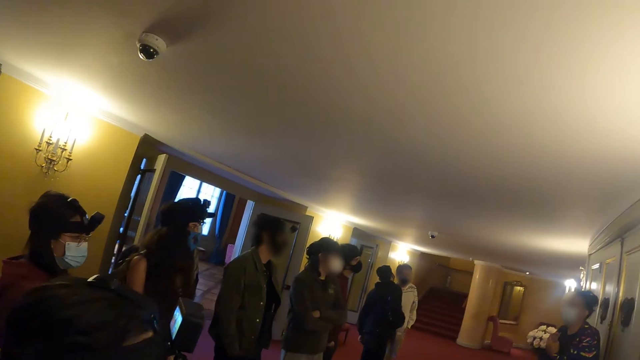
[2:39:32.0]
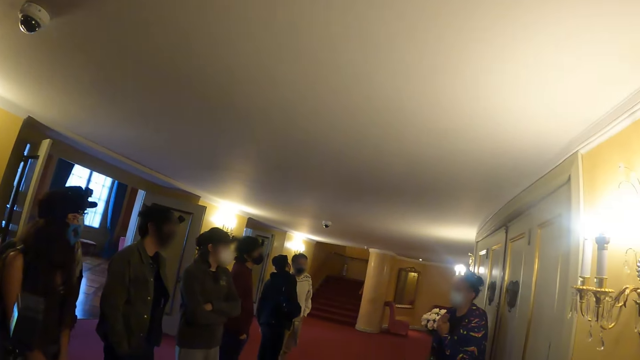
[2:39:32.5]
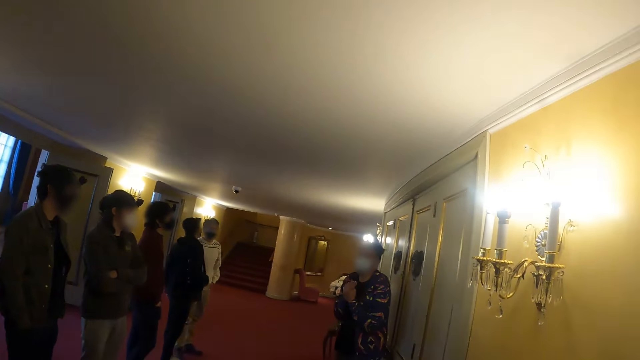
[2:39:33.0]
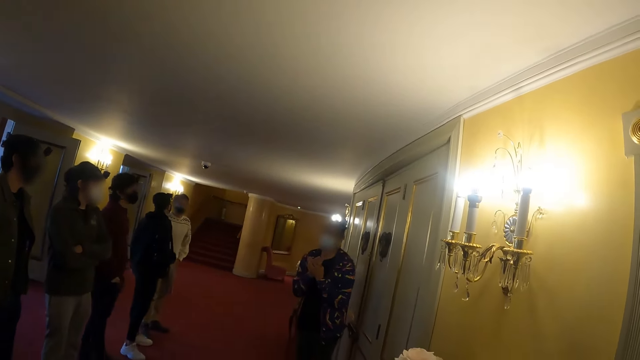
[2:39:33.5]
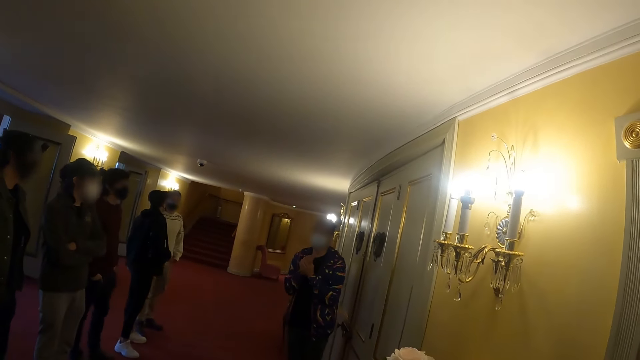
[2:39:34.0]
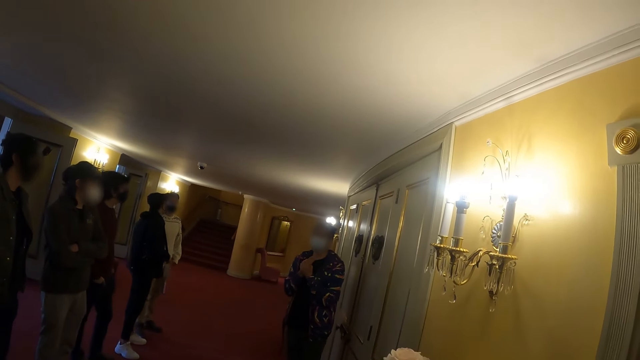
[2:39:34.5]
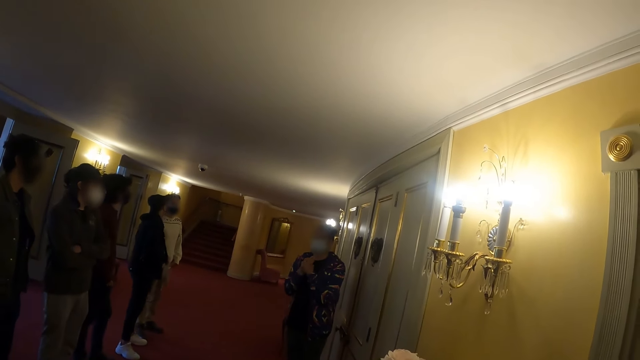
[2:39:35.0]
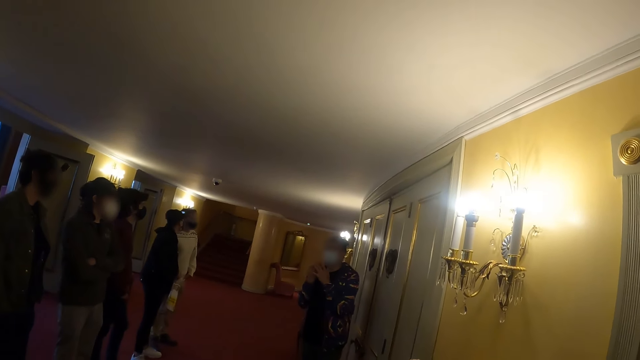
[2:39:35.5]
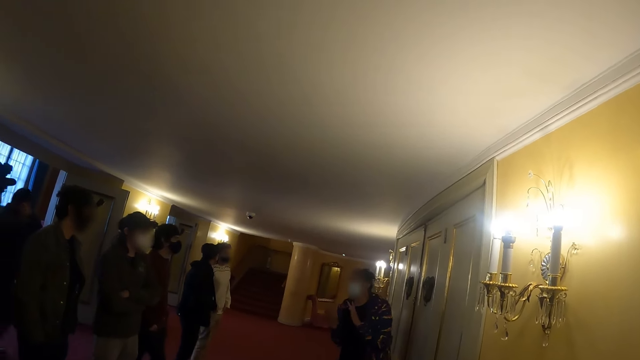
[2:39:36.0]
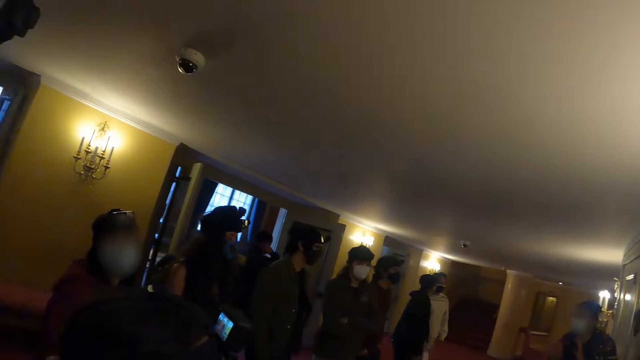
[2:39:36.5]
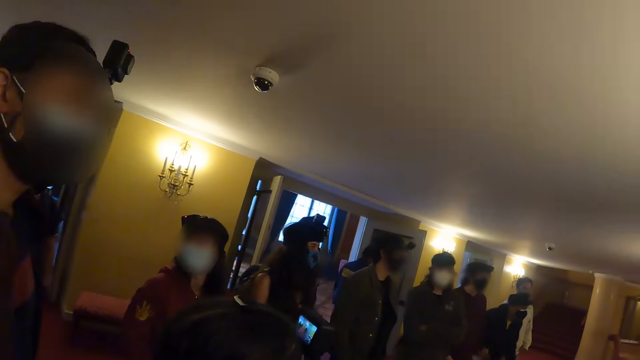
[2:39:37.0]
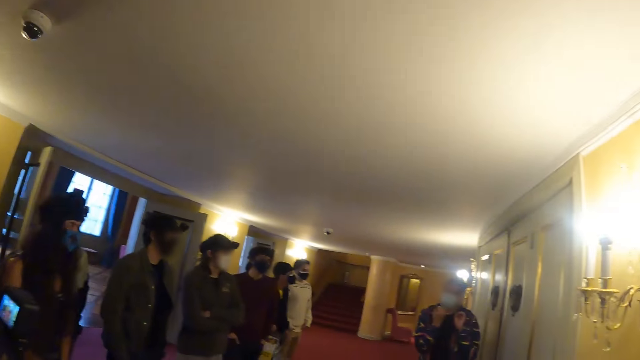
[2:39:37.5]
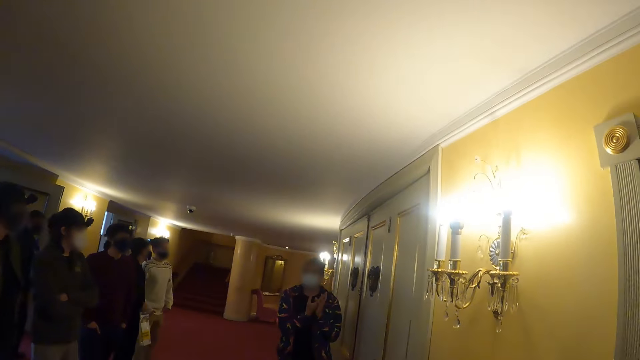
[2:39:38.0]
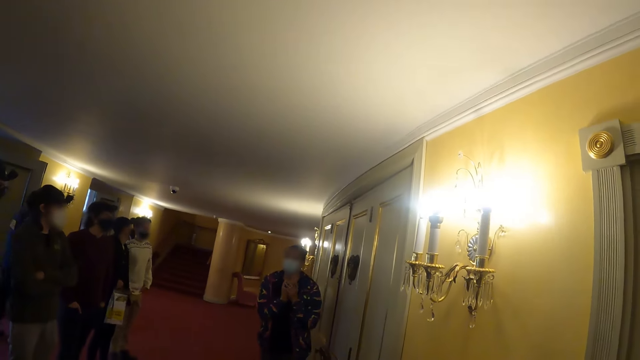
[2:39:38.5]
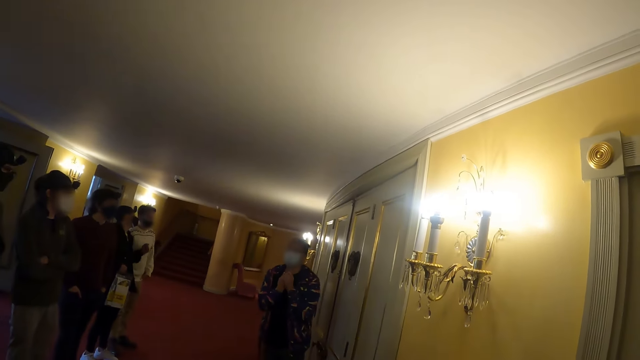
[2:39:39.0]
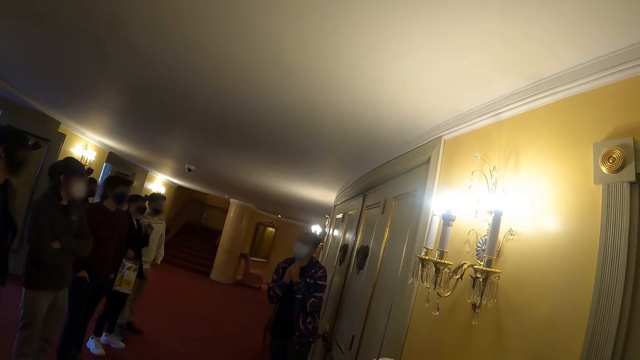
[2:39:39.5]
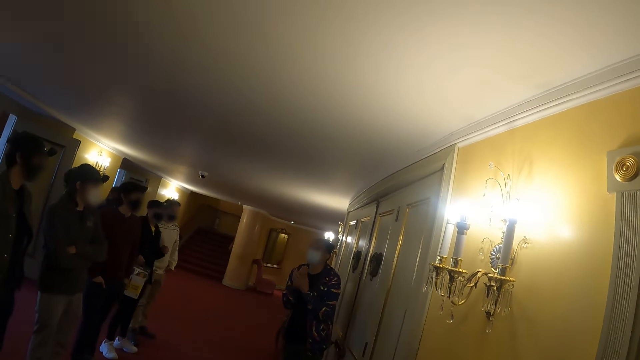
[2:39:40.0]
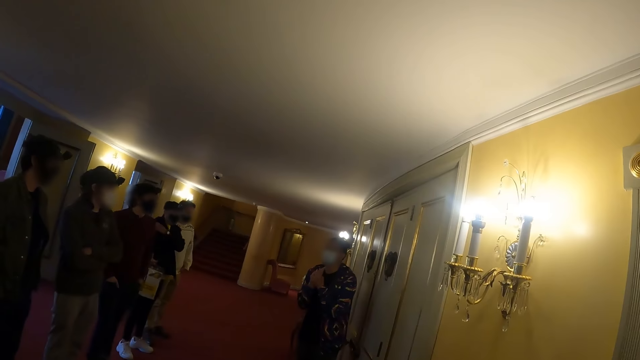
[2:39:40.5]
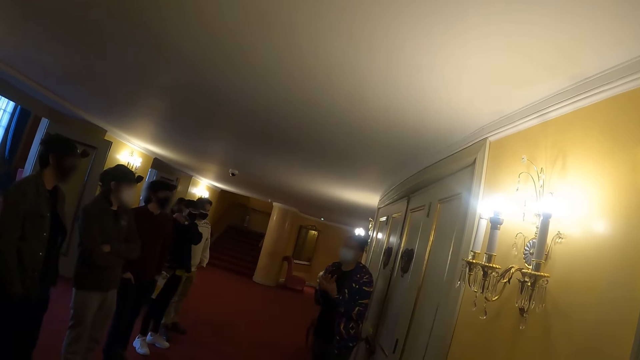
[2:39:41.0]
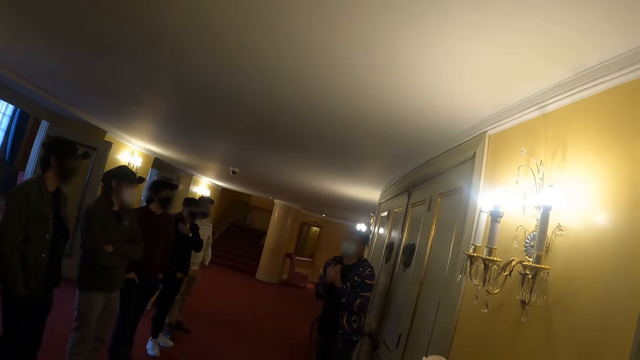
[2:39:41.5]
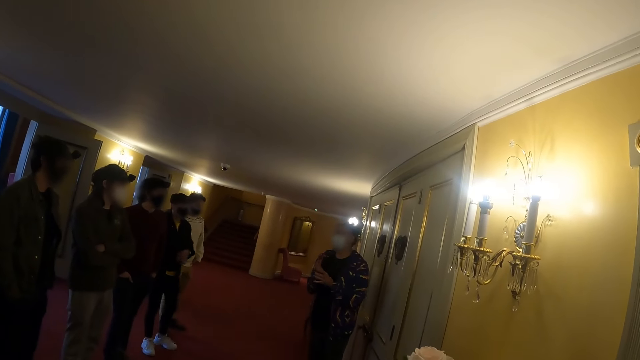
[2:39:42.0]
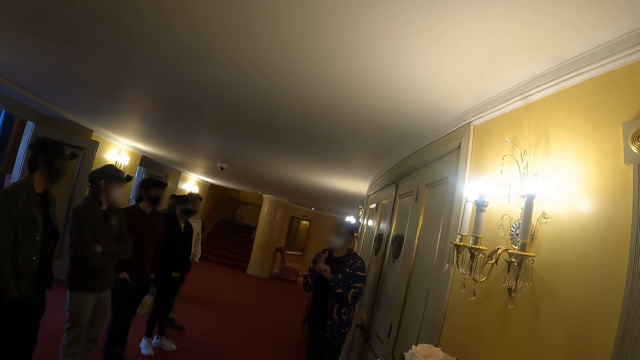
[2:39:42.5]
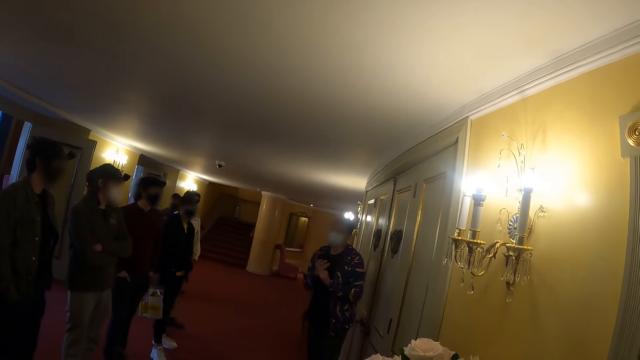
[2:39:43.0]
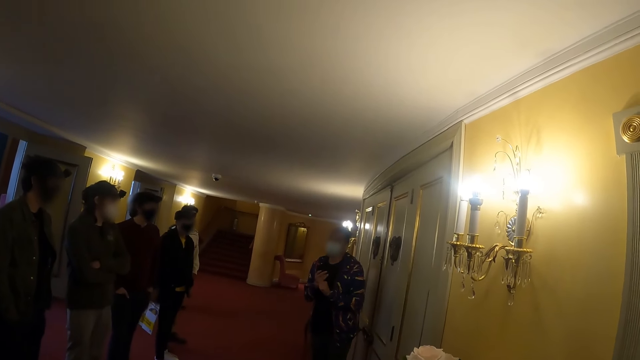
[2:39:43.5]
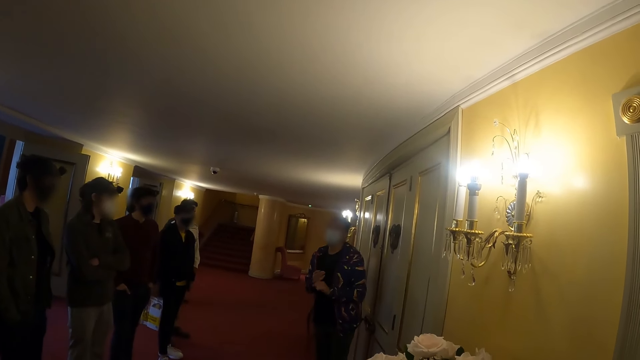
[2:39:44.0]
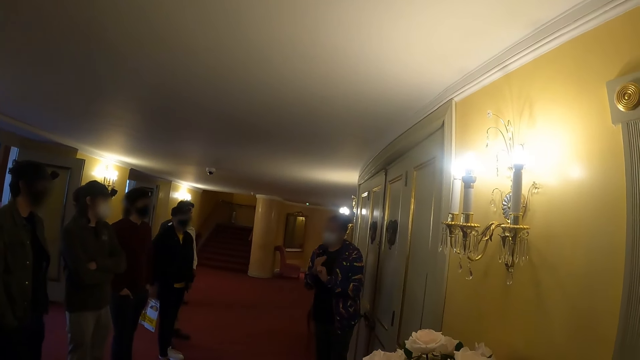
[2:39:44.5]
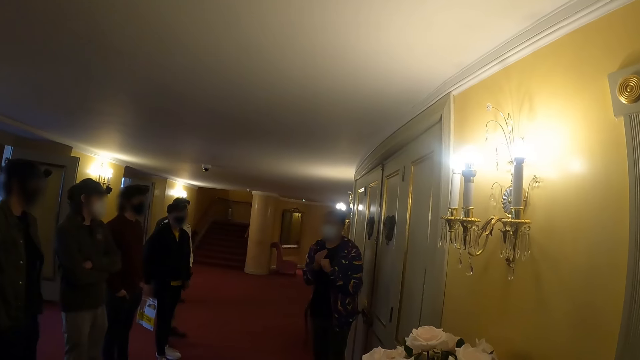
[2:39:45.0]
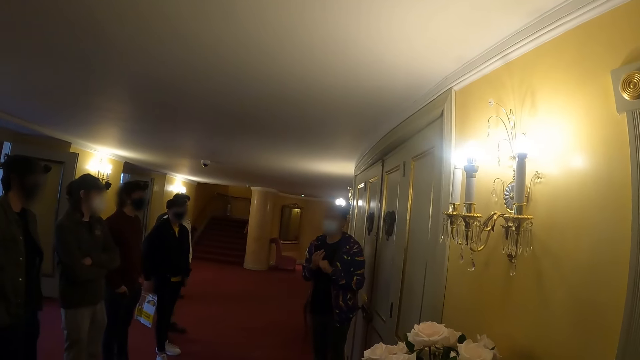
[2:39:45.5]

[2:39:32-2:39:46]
A man speaks. The camera wearer looks around the room. The man speaks.

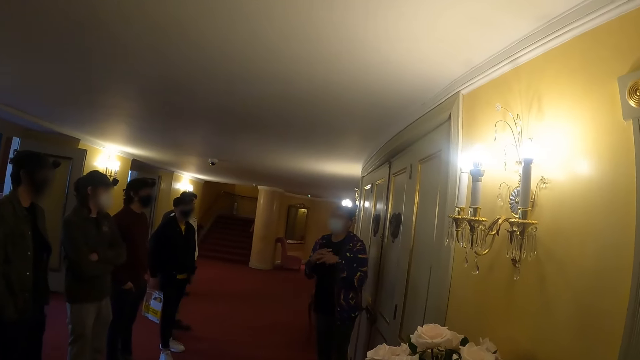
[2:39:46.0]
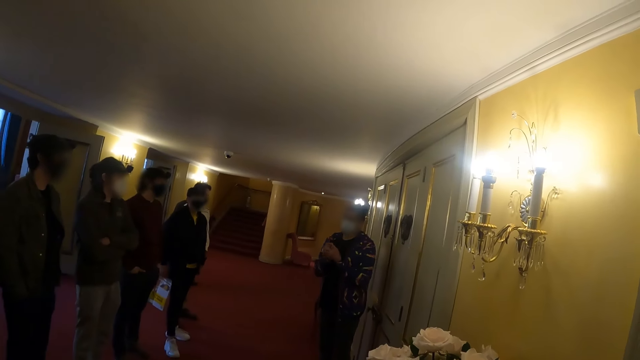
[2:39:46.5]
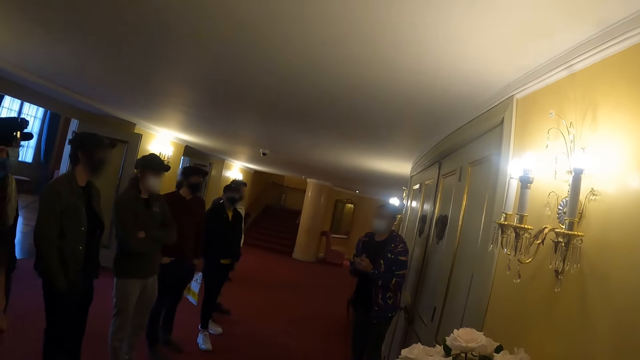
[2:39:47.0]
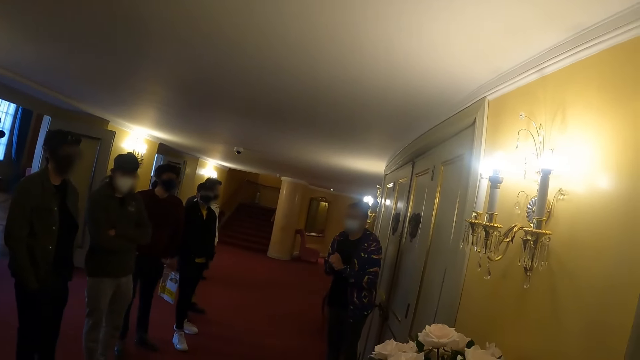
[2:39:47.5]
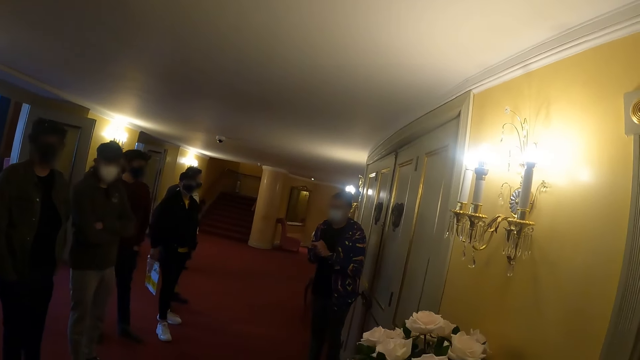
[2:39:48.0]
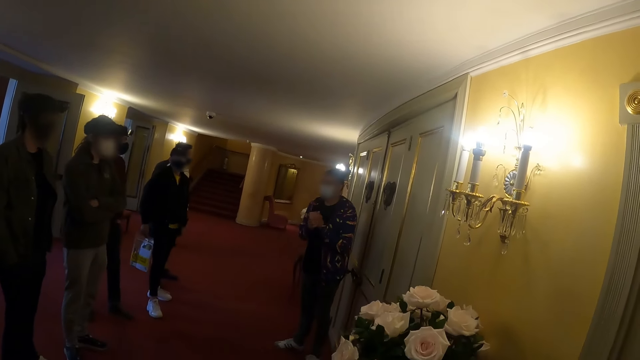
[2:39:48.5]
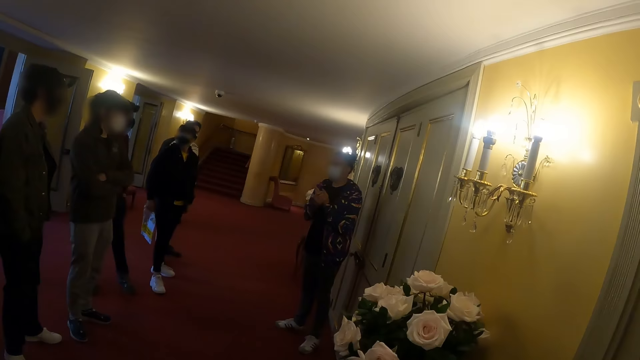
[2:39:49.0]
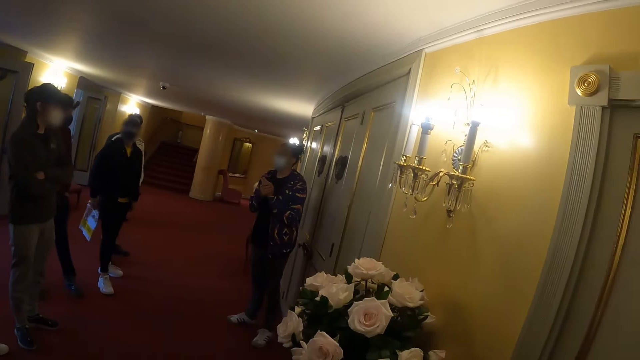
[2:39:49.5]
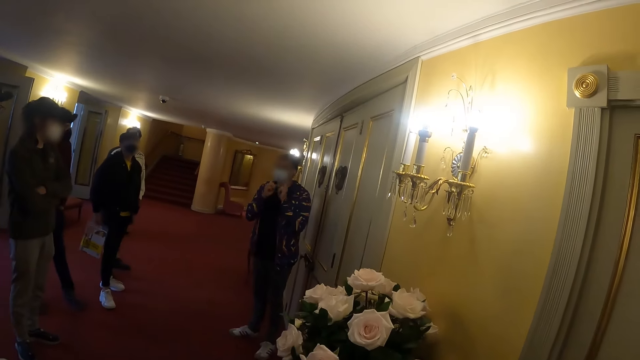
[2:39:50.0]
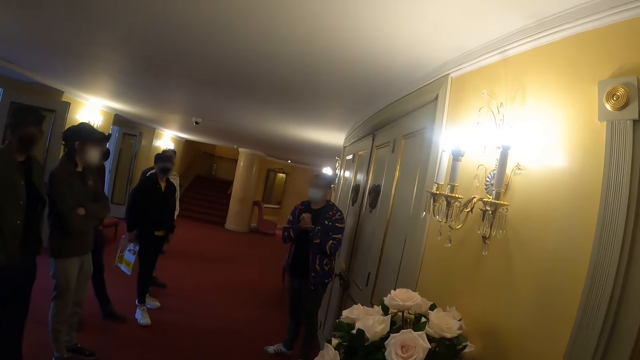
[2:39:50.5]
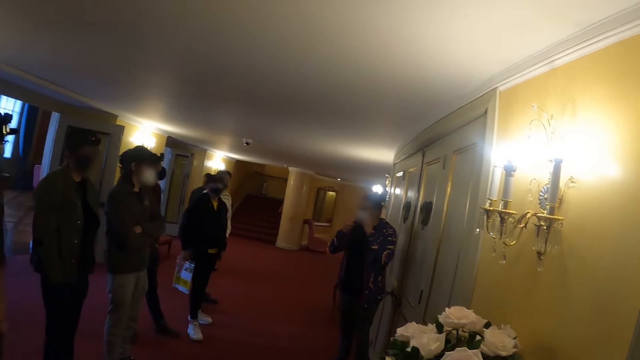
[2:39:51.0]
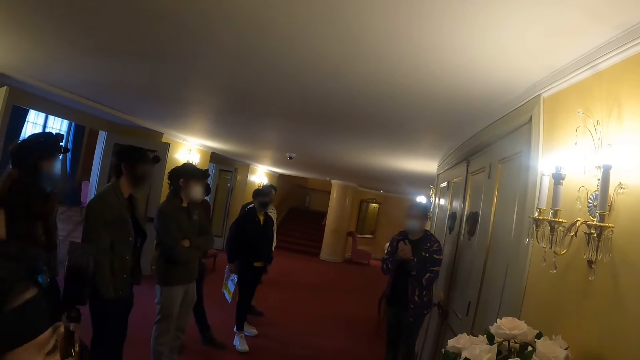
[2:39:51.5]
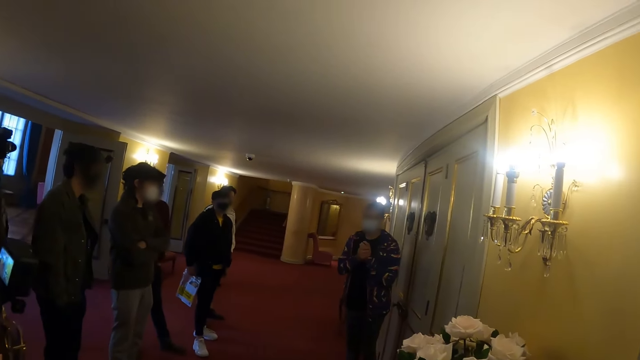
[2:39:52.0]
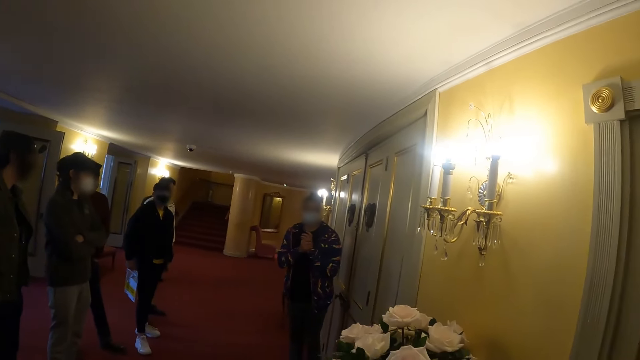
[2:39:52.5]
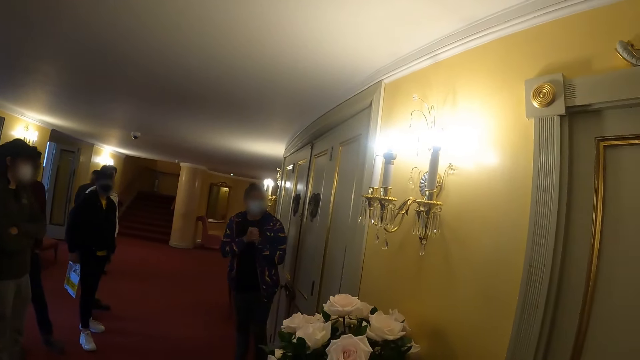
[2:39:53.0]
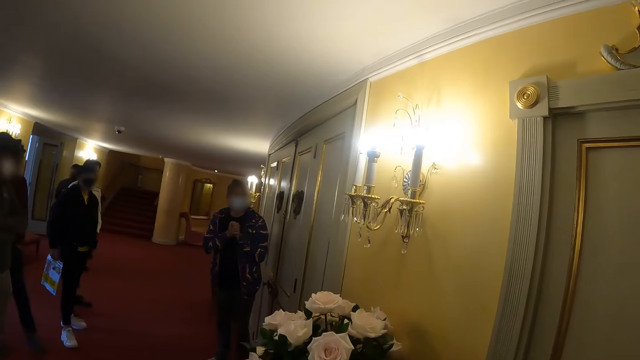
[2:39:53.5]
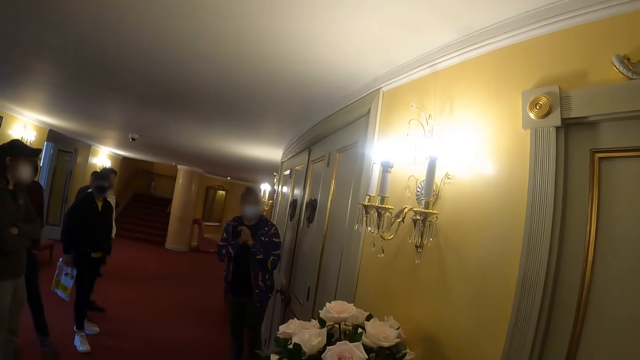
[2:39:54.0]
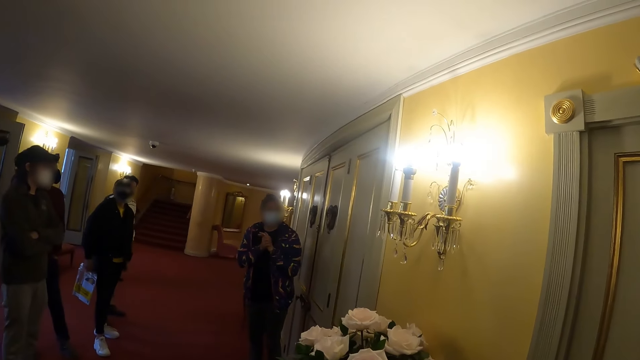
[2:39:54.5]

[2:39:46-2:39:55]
The camera wearer looks around the room.
